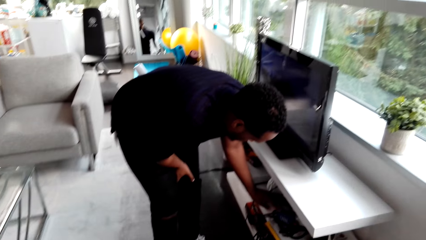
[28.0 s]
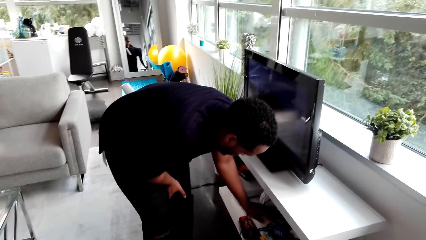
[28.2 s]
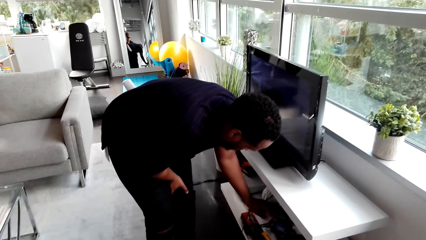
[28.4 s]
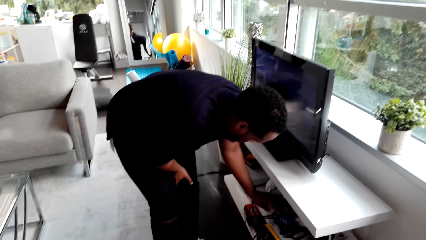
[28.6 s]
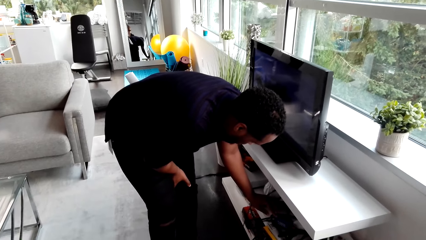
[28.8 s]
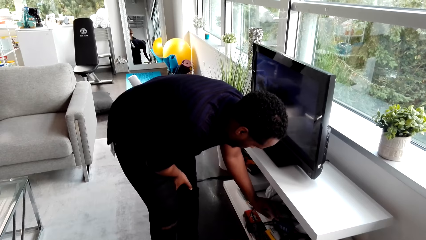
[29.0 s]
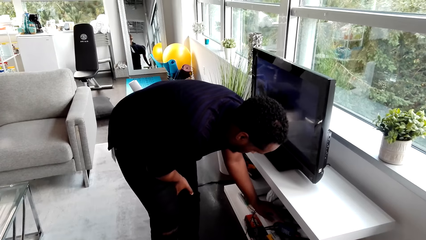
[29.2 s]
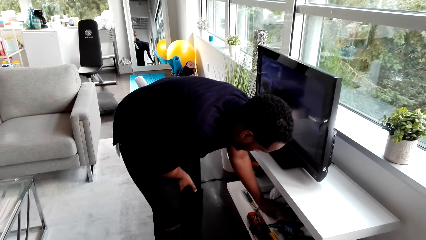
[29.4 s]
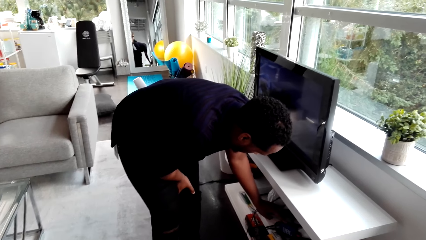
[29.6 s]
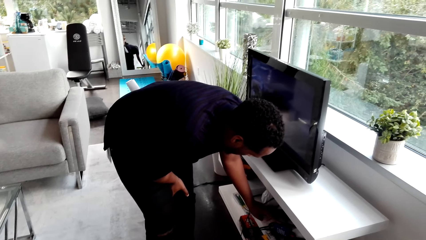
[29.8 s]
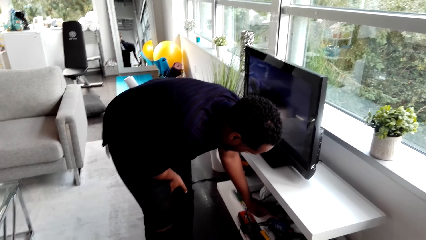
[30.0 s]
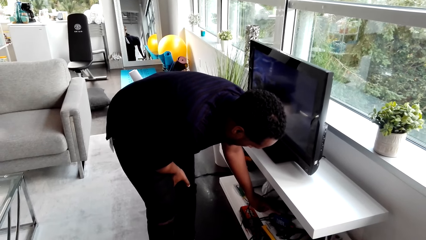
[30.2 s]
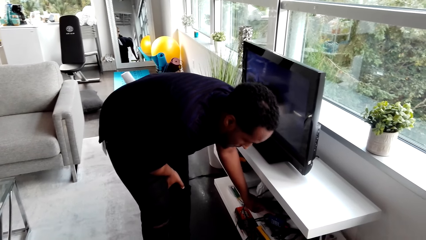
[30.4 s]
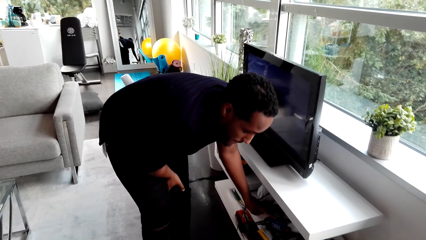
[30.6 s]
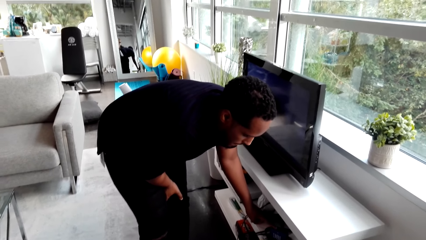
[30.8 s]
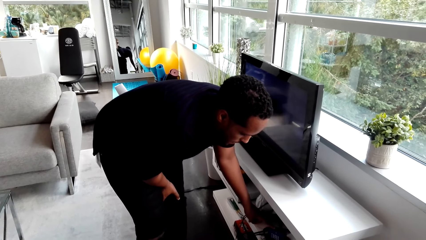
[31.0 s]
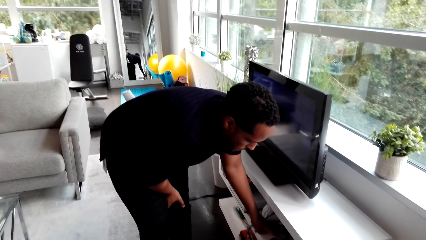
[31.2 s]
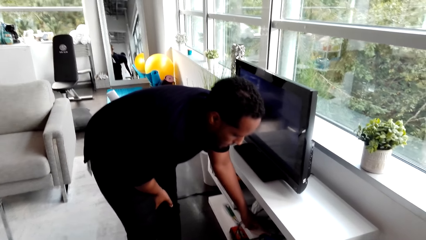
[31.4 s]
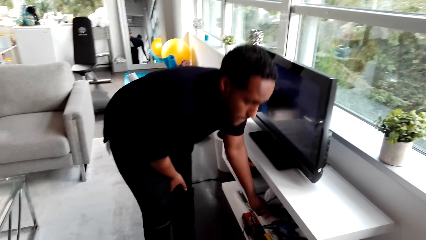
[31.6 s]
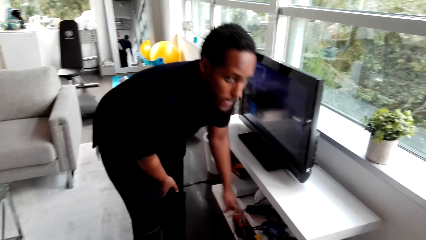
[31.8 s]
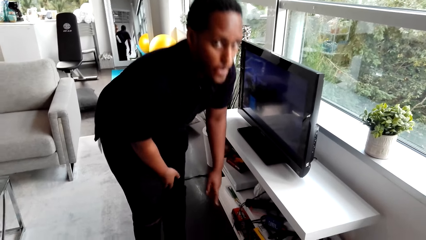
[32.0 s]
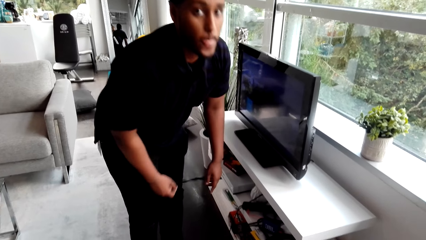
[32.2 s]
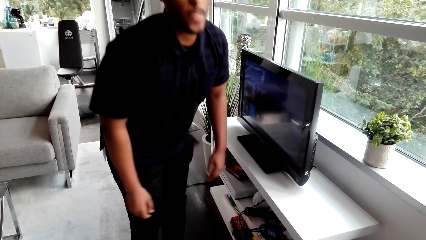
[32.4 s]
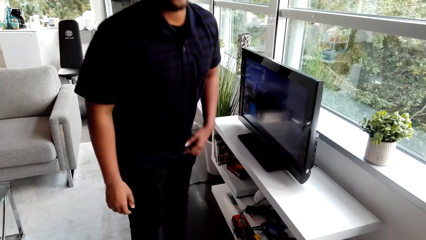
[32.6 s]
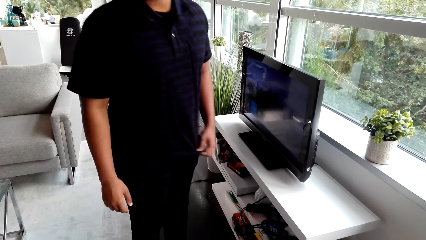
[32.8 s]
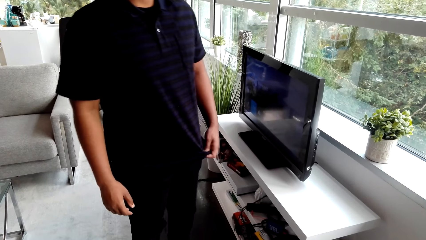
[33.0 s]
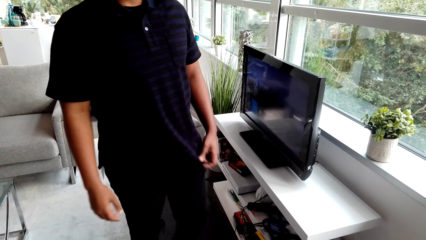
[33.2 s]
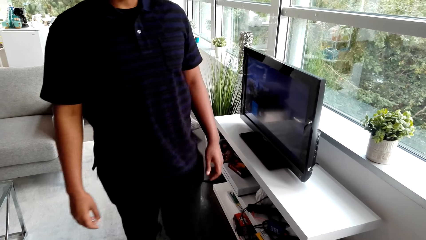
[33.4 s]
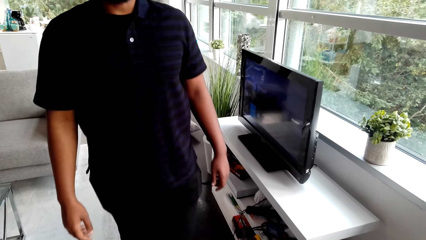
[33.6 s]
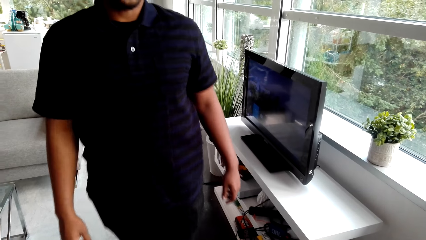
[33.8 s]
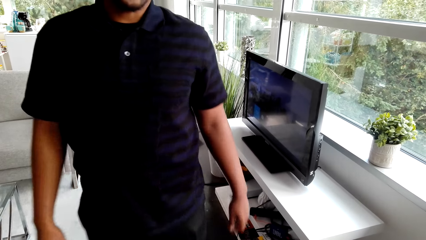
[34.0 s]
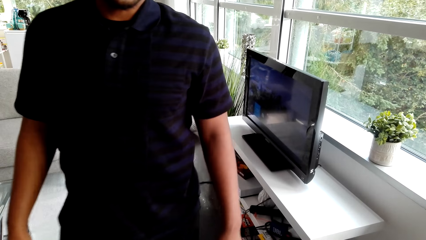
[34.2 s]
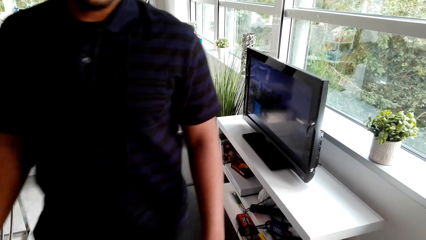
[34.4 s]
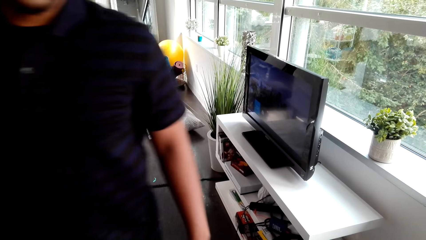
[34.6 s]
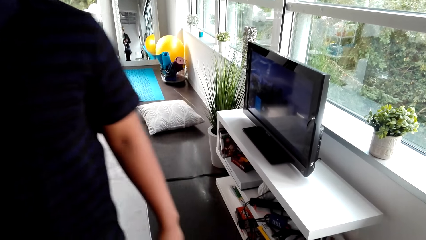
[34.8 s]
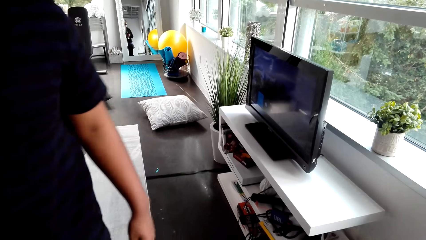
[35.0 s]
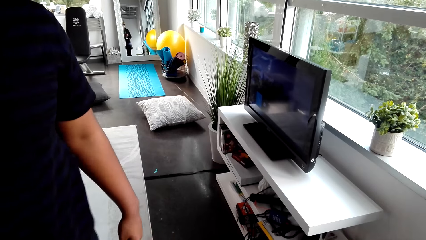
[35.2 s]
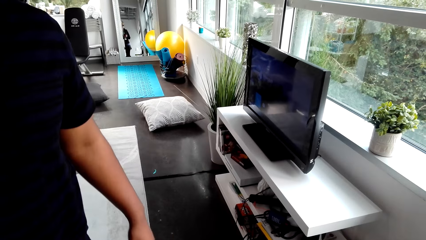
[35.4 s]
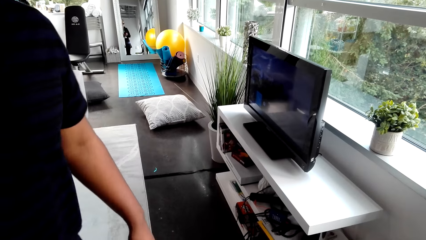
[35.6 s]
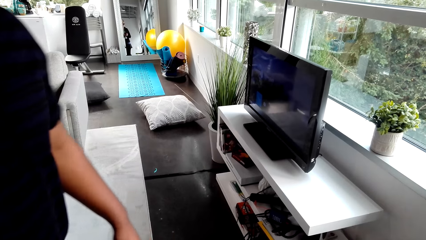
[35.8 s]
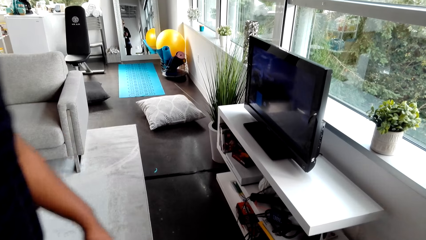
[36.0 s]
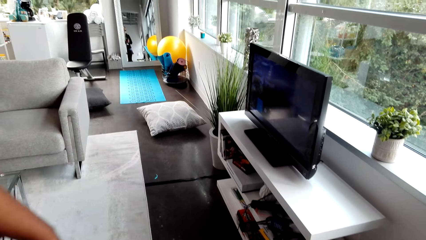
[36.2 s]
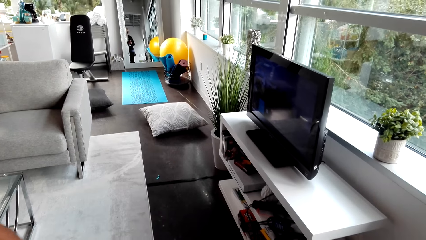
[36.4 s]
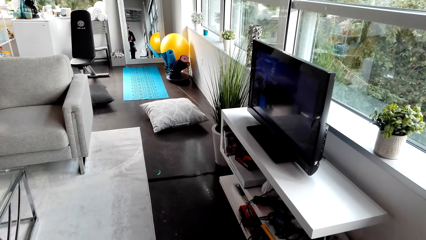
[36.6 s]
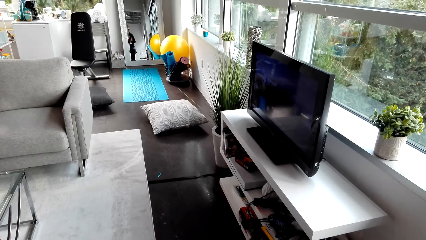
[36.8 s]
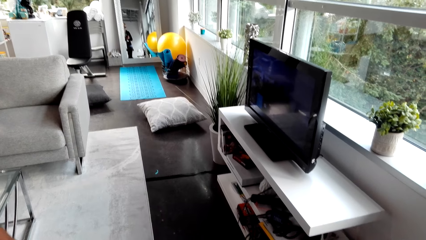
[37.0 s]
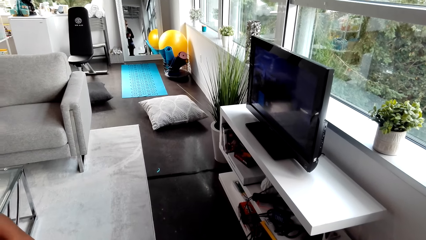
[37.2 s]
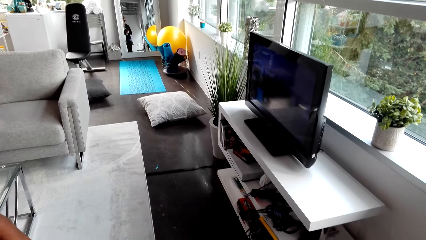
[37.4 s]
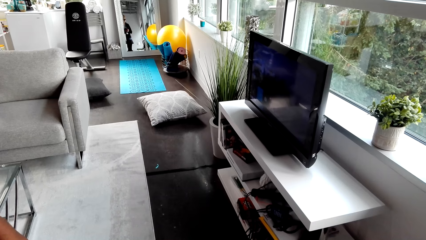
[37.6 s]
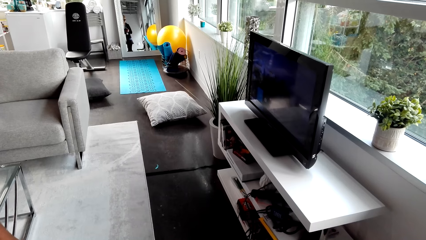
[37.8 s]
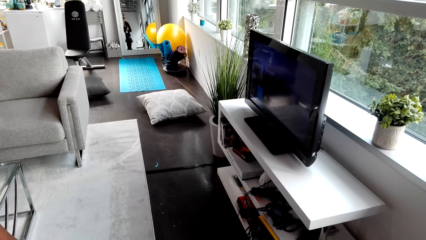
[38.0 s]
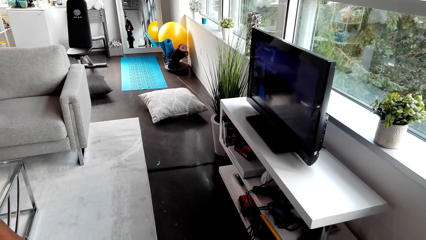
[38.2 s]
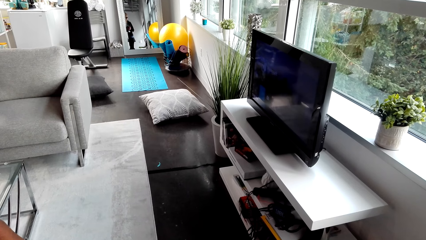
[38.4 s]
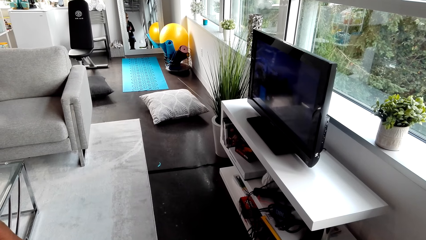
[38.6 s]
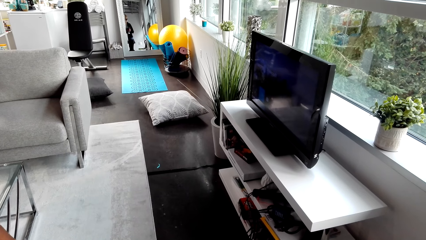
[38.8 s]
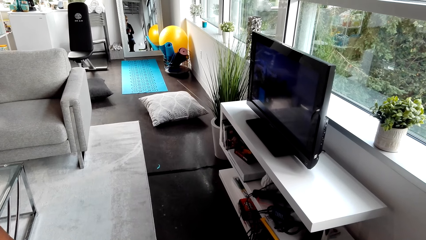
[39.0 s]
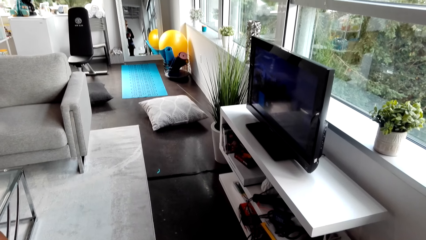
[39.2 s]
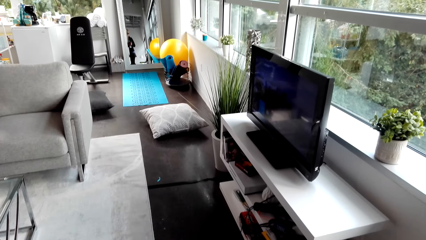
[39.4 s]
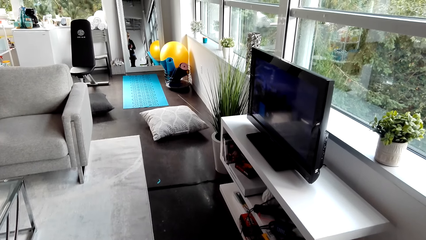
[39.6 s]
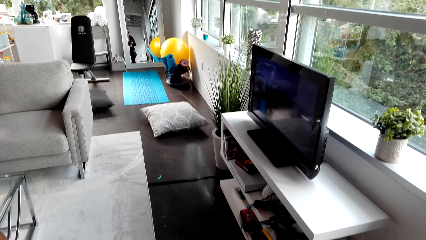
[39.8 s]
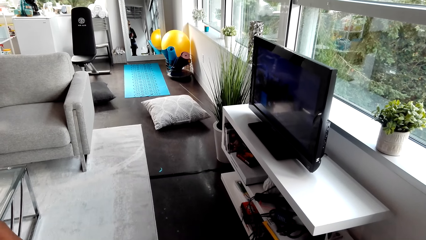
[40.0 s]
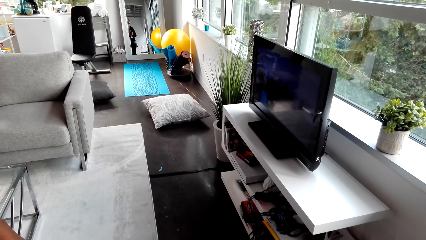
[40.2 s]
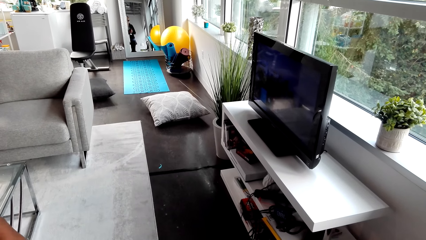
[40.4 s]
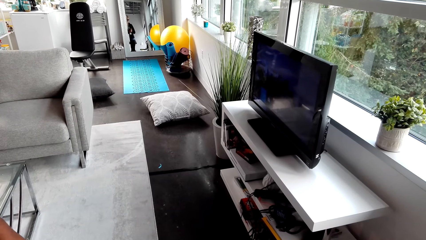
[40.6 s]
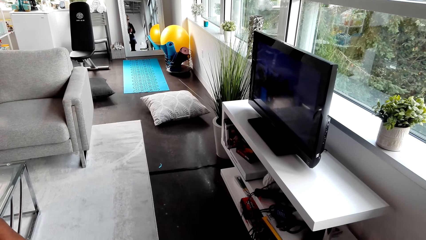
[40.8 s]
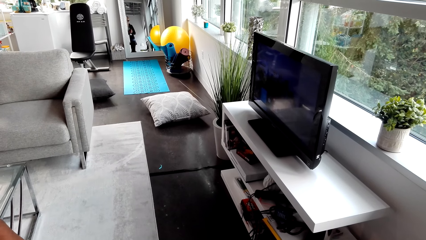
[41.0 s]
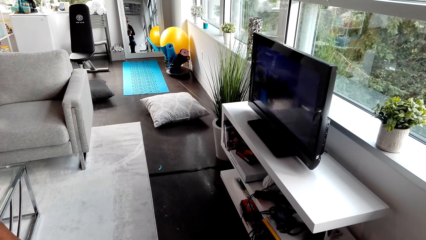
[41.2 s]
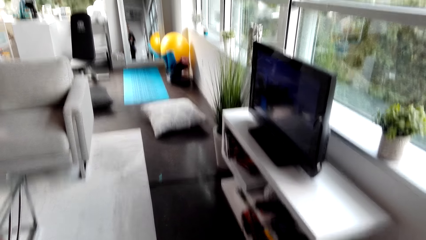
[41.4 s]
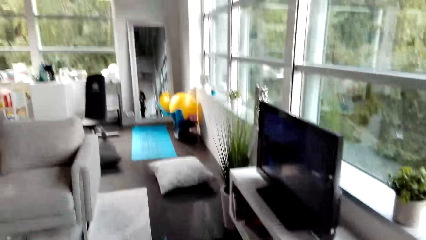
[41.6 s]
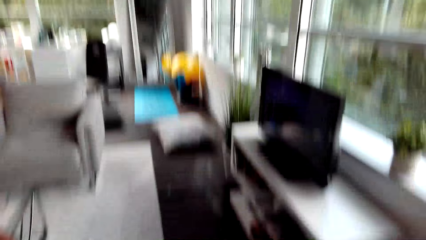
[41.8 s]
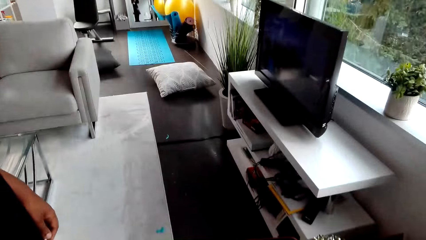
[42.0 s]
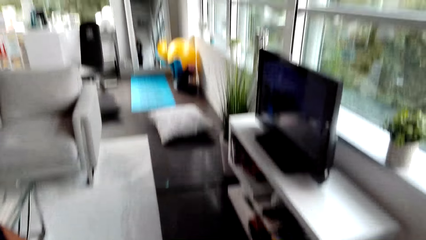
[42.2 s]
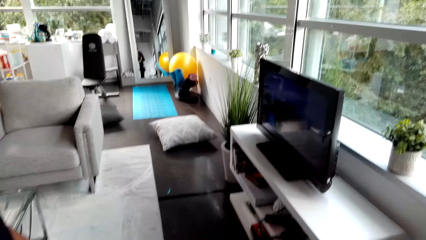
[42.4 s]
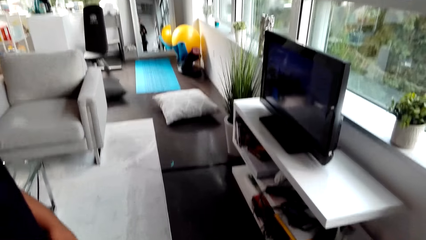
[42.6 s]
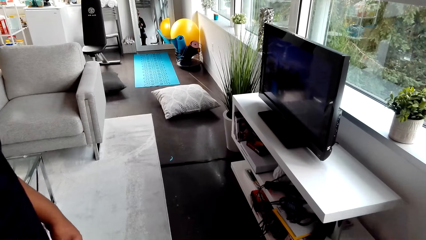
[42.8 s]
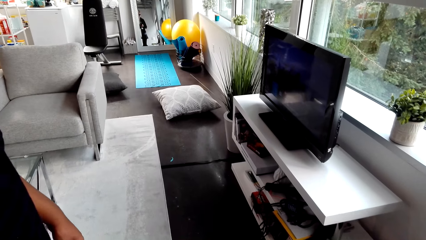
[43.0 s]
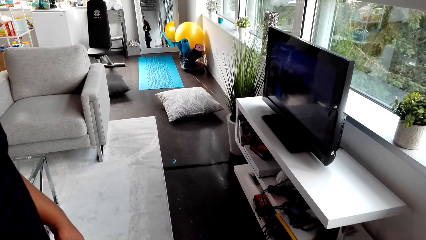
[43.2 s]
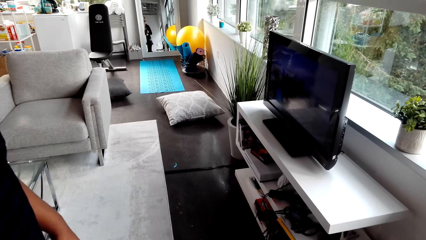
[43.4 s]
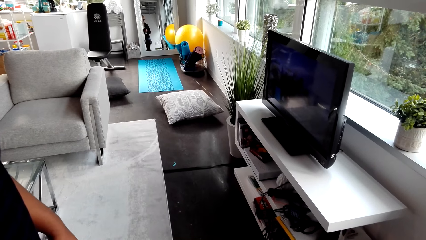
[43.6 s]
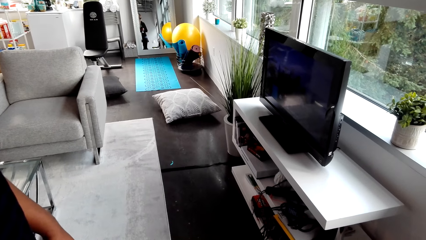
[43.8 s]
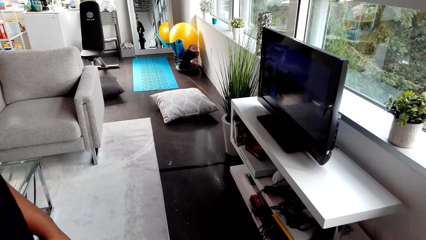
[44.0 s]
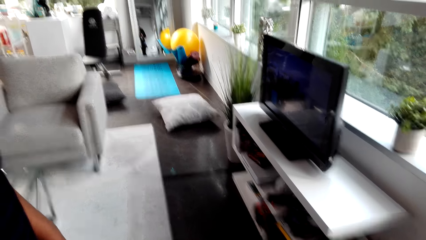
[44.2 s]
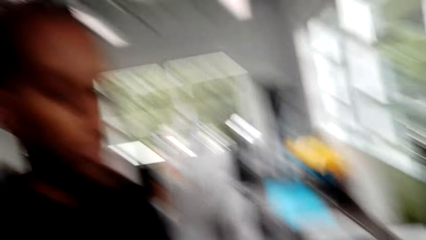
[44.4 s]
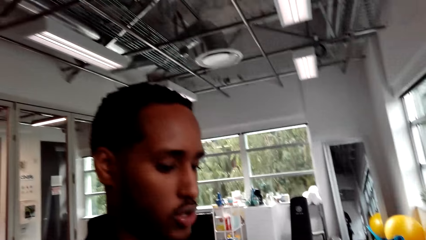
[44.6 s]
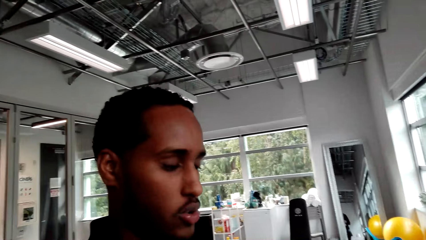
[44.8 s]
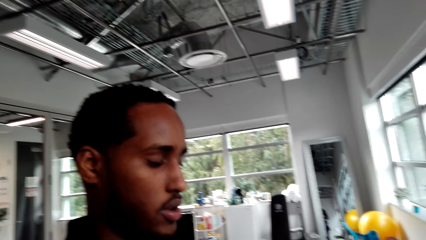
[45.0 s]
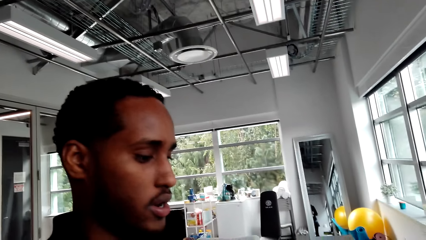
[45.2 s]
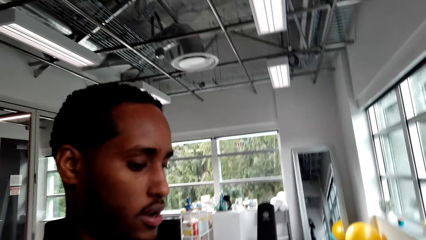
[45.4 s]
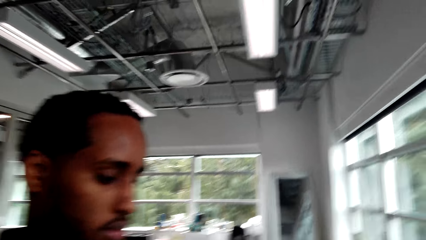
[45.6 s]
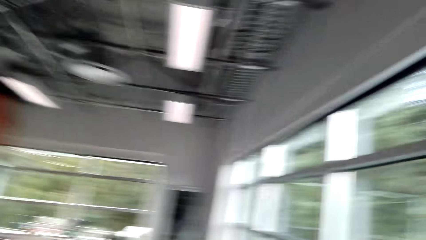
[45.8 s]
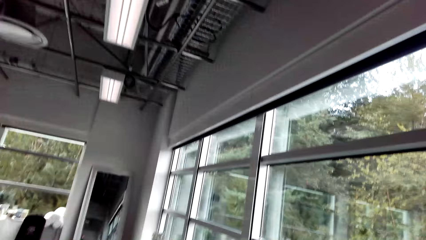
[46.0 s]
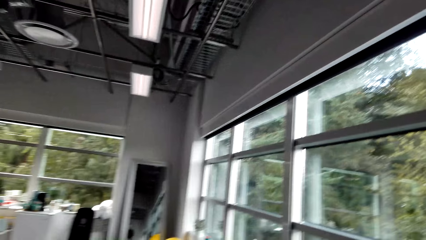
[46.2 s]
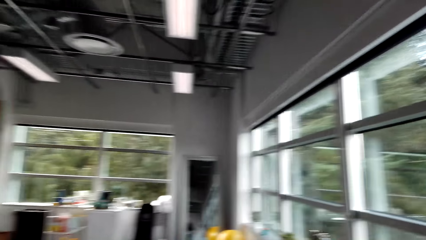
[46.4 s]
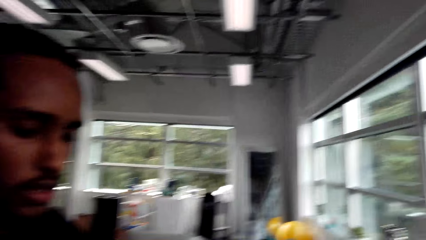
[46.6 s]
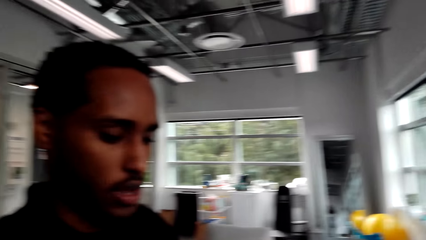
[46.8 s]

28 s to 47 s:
The camera wearer watches the background. A person stands.
